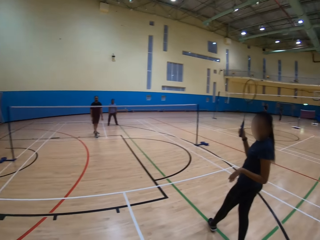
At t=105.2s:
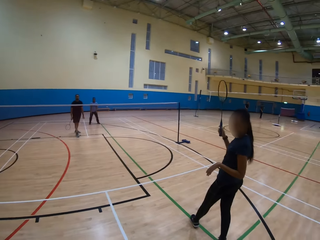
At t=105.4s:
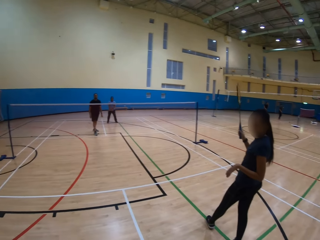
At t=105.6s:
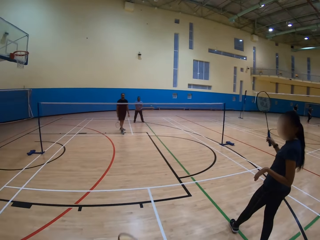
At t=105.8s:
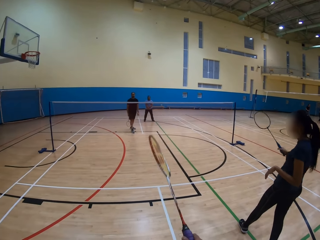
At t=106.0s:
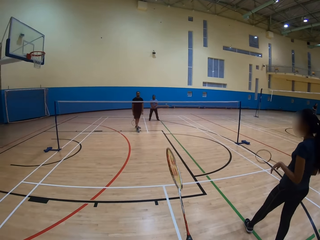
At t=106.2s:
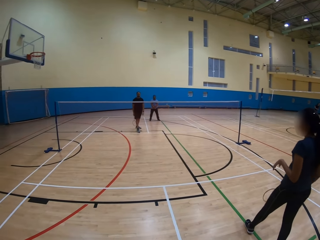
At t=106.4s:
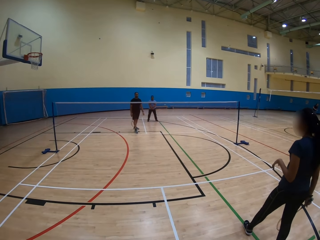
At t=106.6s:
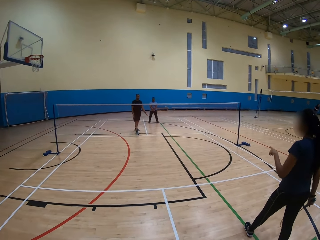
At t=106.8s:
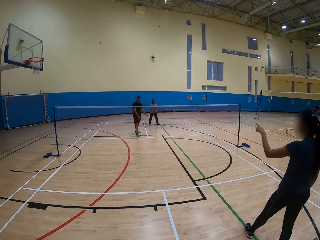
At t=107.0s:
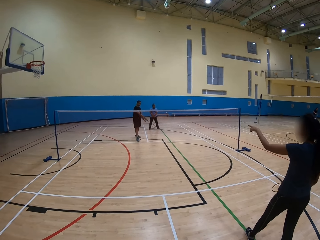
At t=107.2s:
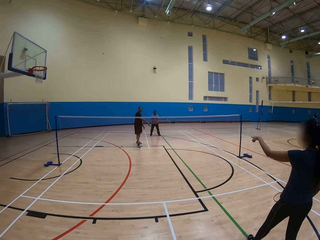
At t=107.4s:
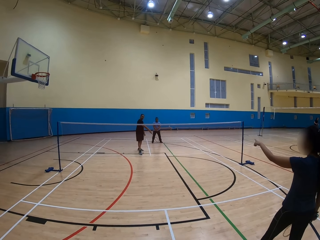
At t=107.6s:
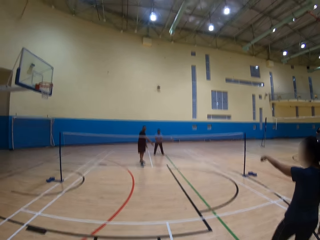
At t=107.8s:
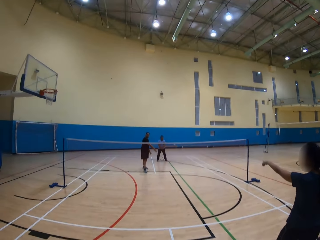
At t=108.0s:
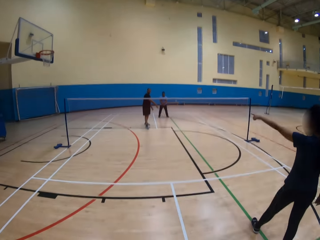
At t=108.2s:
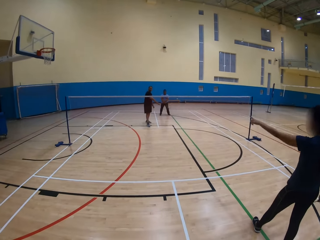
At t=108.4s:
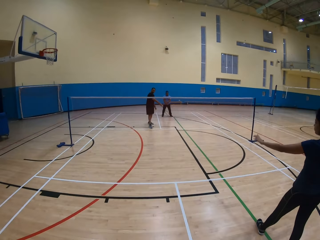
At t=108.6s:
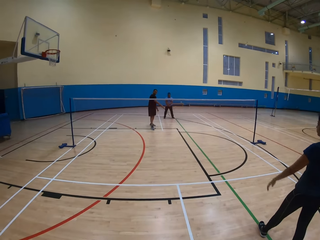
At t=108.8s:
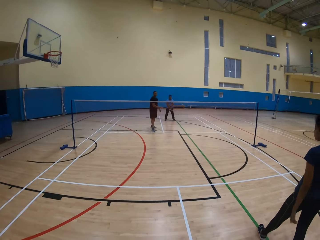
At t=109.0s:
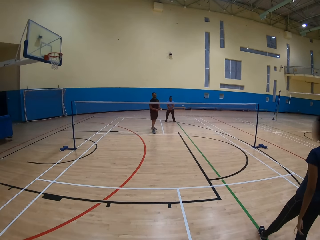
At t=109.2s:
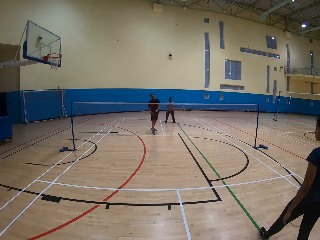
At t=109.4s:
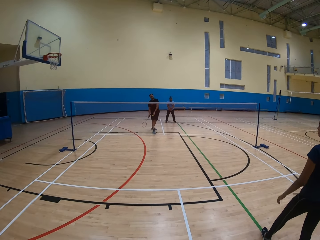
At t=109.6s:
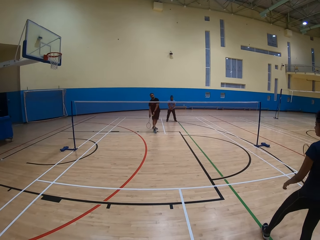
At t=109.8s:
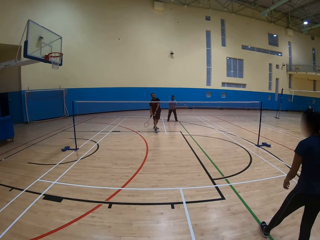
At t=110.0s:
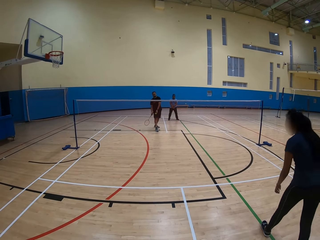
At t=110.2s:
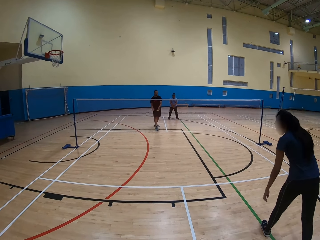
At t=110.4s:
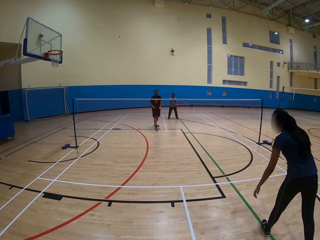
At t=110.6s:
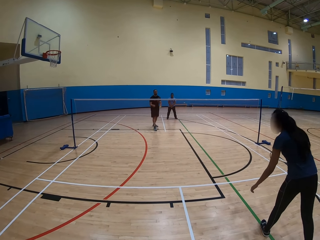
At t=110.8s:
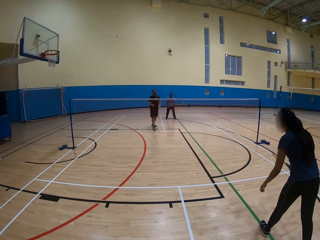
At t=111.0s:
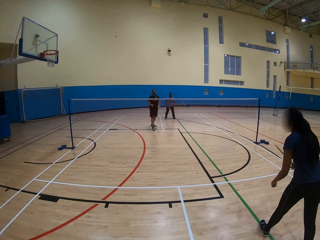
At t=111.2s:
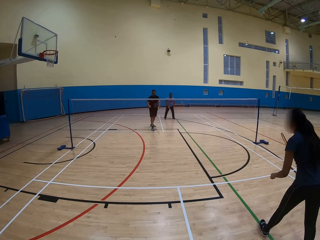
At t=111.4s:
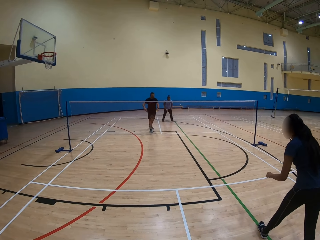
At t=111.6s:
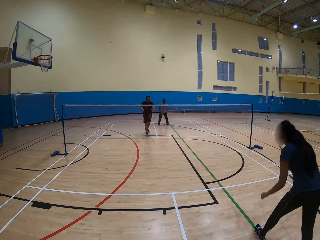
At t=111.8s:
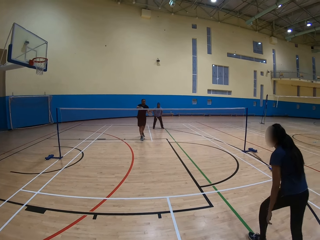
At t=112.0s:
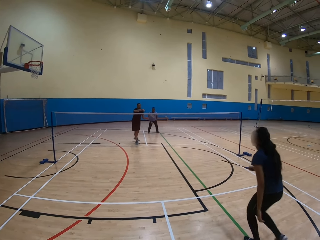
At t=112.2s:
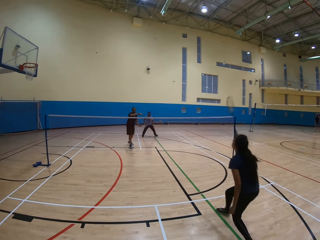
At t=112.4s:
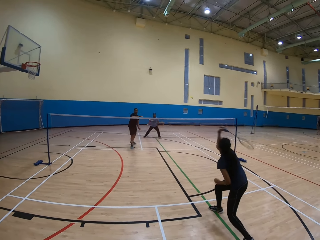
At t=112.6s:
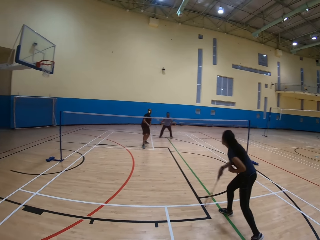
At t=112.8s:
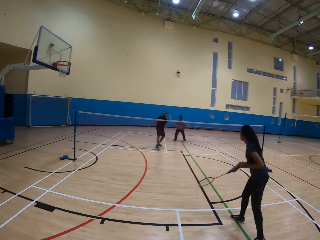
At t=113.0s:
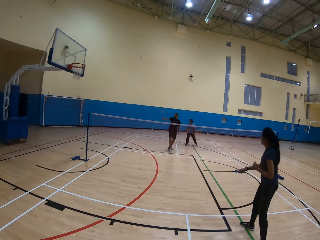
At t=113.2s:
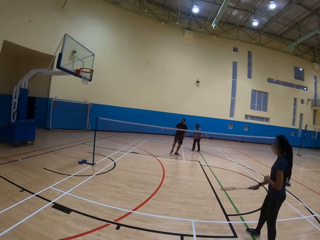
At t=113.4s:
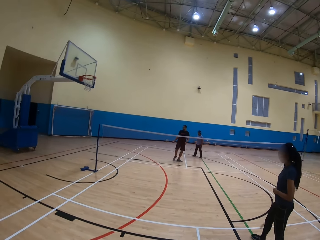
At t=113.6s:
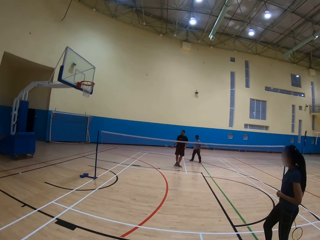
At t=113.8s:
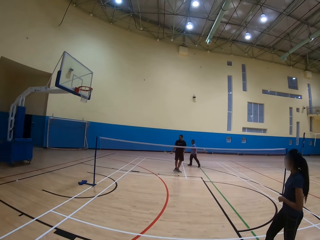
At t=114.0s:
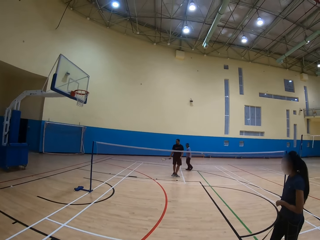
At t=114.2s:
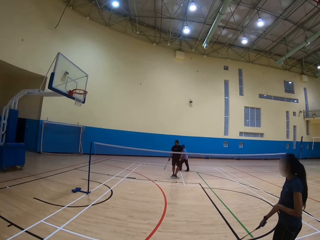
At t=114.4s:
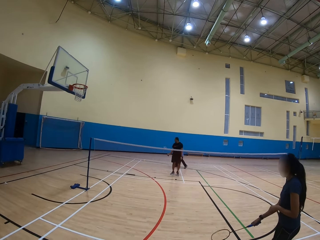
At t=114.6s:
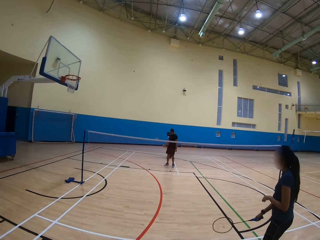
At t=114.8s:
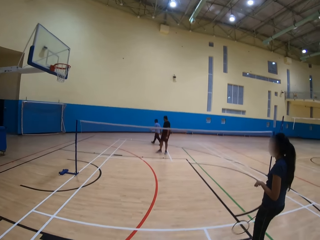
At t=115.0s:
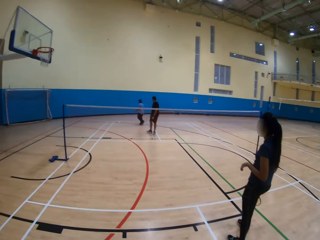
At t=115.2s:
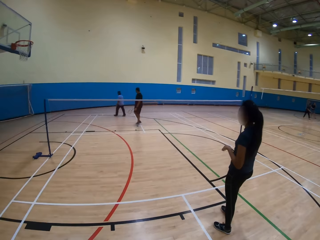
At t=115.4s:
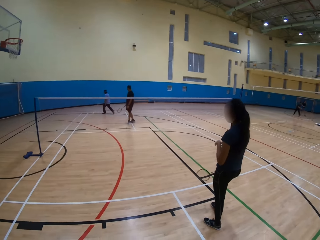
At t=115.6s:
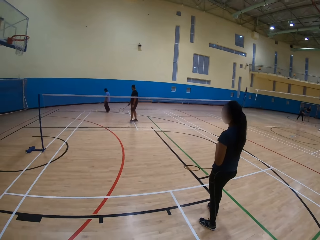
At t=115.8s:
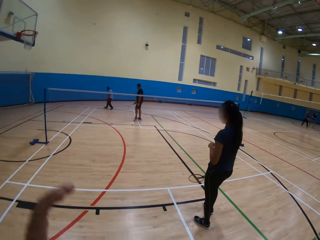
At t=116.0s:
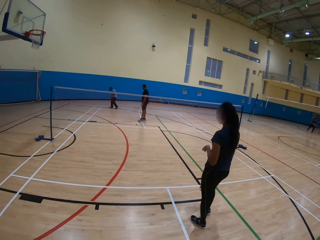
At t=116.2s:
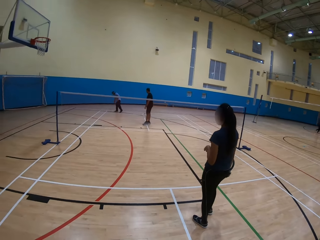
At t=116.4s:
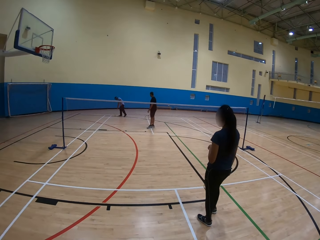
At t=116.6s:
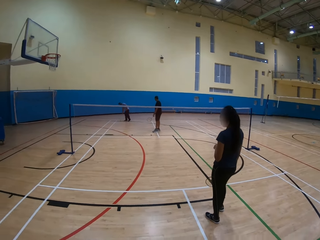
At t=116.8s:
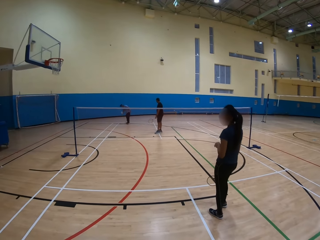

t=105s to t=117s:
A woman looks backward. The camera wearer moves the racket. The woman points at something with the left hand. A man throws the ball. Another man plays the badminton game. The woman throws the ball and plays the badminton game. Another man moves around.

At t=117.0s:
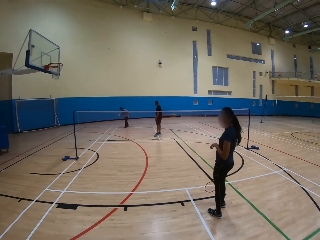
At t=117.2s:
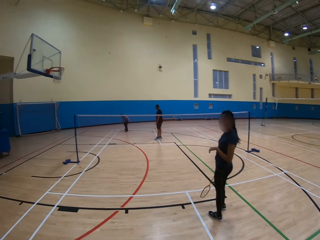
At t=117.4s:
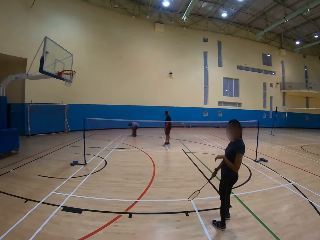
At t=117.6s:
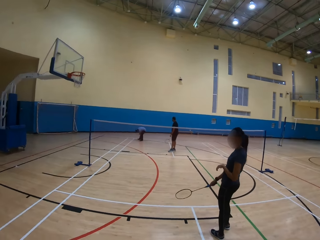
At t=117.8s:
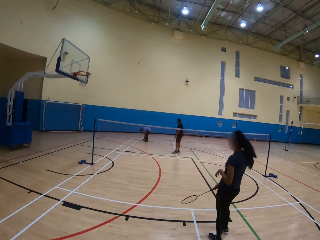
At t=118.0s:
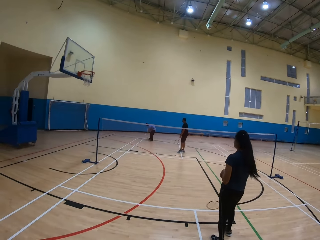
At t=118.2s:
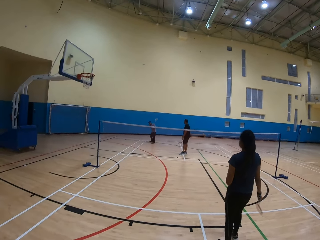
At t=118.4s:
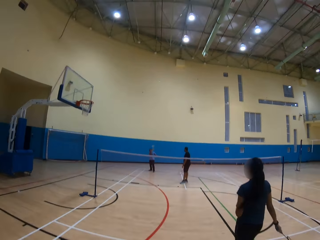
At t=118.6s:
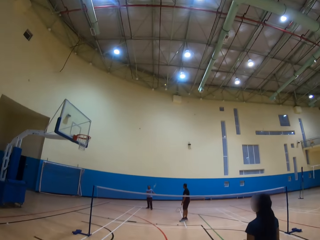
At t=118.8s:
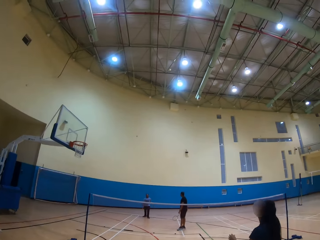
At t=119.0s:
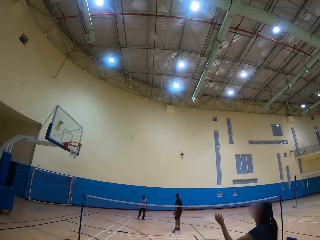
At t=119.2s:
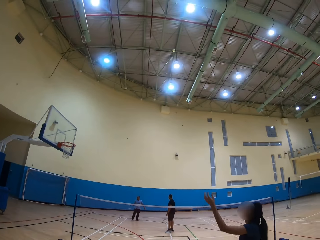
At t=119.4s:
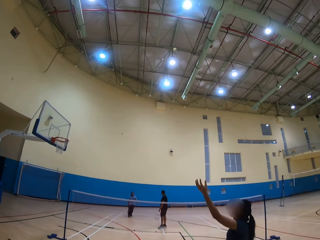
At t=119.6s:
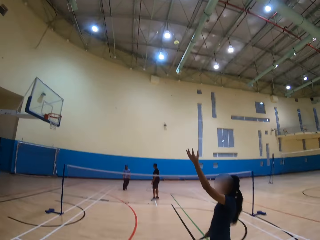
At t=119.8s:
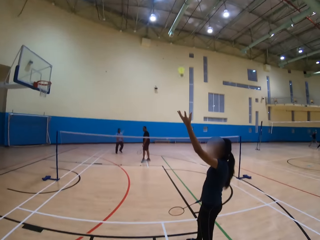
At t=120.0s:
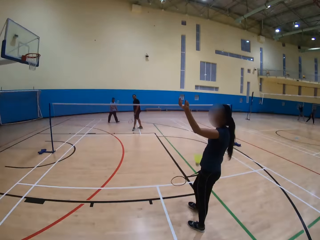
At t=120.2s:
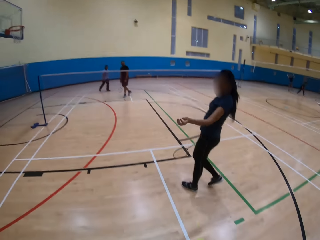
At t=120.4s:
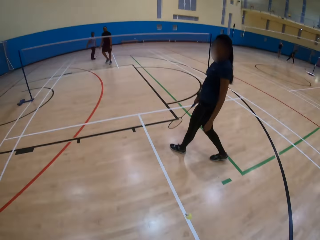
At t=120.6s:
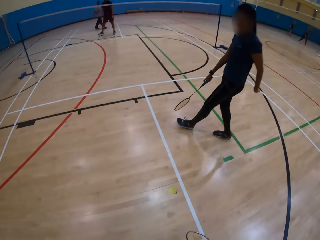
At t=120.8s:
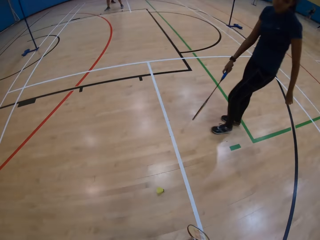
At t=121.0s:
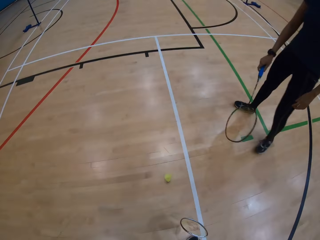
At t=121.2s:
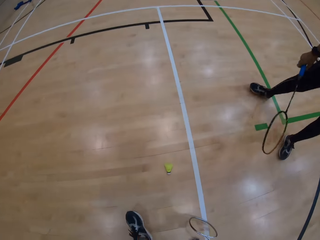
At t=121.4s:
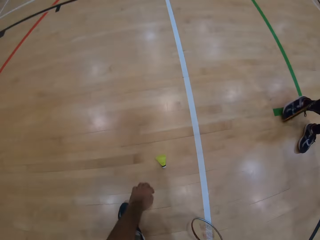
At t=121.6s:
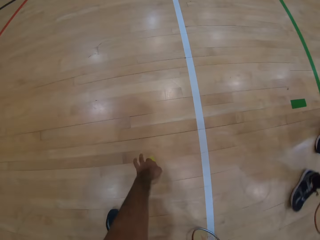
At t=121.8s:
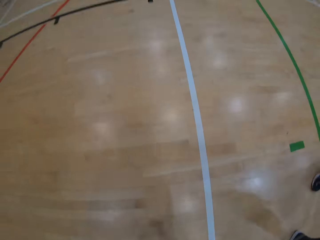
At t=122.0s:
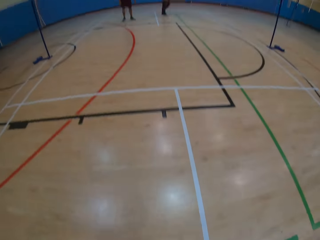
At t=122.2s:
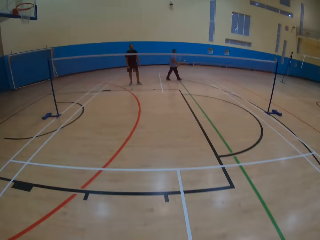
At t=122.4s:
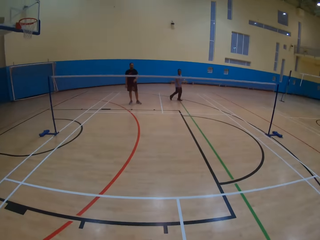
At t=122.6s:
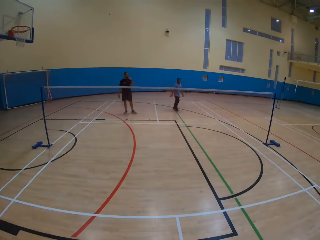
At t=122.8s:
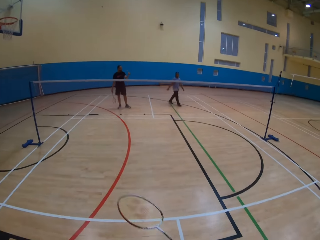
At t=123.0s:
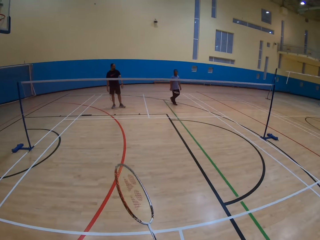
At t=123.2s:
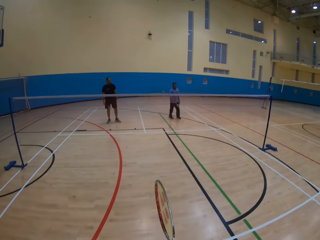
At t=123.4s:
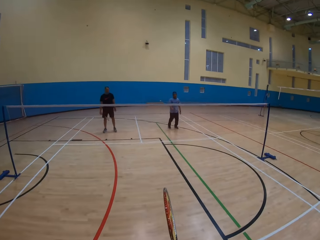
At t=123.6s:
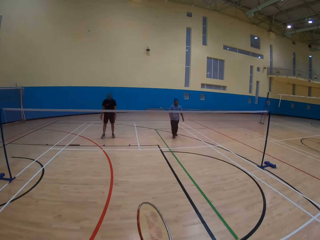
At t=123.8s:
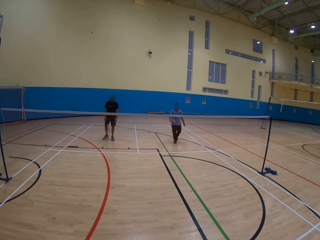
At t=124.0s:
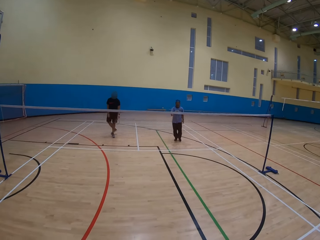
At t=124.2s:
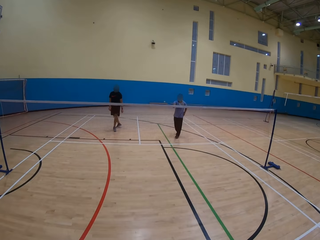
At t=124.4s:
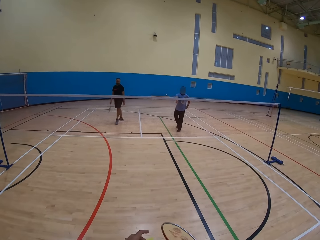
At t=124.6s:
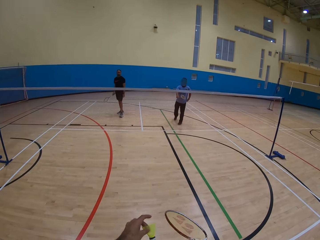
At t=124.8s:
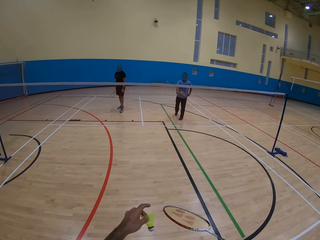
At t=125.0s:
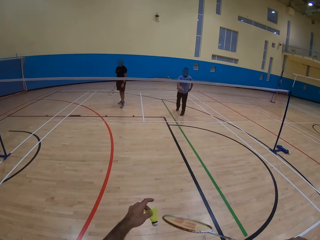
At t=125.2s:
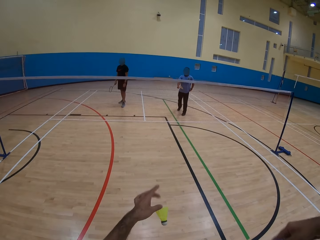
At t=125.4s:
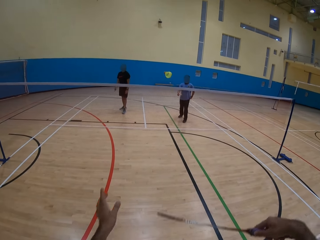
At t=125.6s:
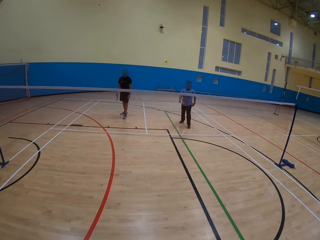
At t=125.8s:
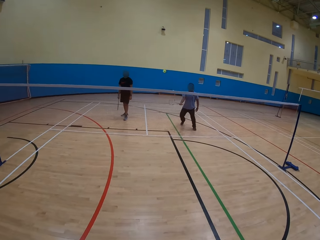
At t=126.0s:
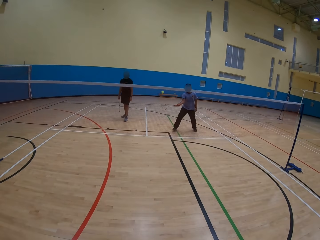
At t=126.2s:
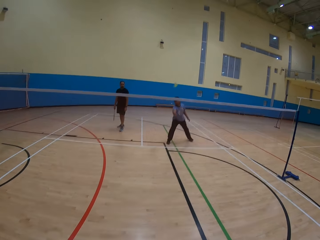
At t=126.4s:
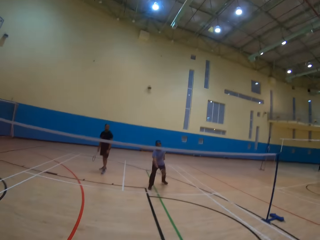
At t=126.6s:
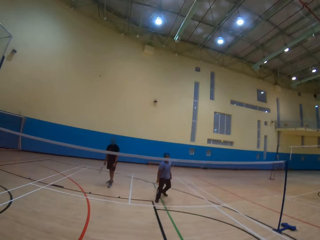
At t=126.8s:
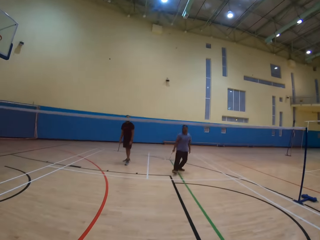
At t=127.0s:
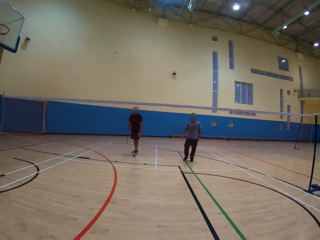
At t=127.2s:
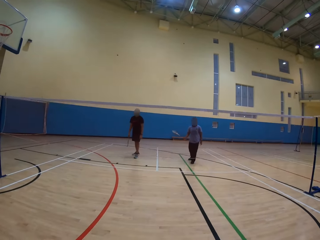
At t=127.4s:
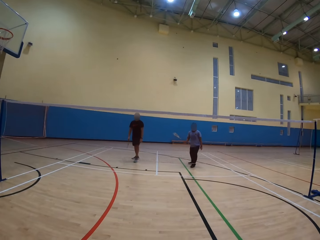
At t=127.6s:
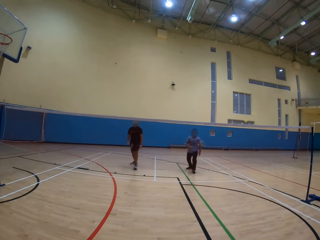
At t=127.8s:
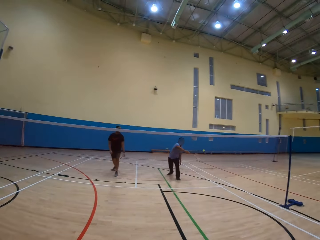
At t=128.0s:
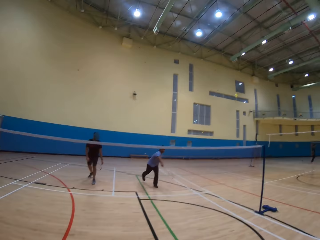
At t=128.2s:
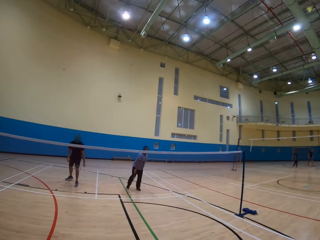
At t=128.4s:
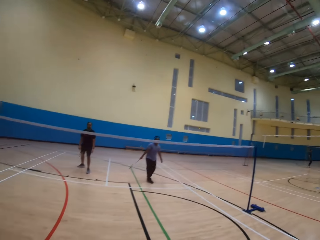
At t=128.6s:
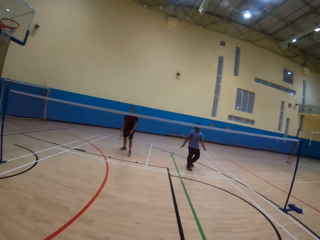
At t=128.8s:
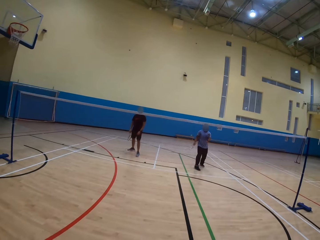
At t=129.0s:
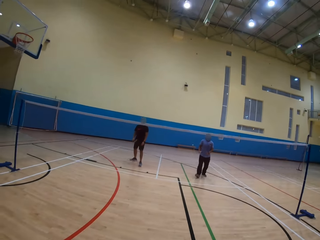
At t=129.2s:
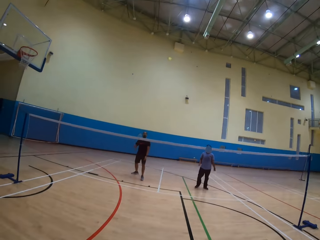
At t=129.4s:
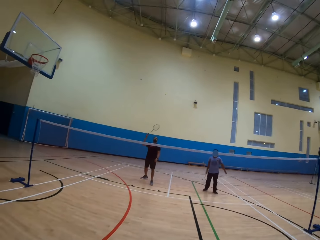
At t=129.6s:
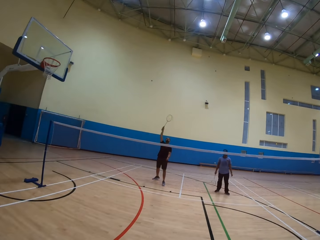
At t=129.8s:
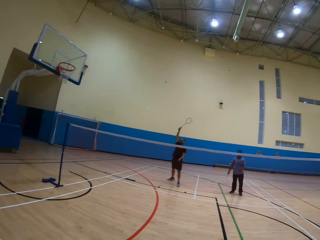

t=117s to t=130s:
A man picks up the shuttlecock or ball from the floor and throws the ball. A woman moves her body. Another man plays the badminton game. The woman moves around. The camera wearer picks up the shuttlecock from the floor. The first man moves around. The other man moves around. The camera wearer throws the ball. A man throws the ball. The first man plays the badminton game.
